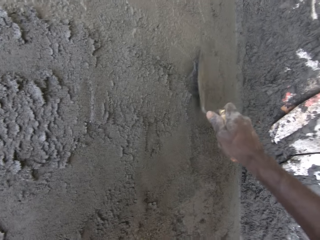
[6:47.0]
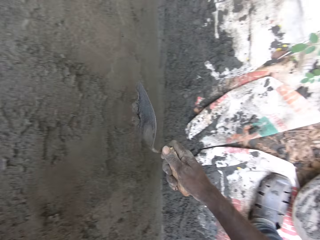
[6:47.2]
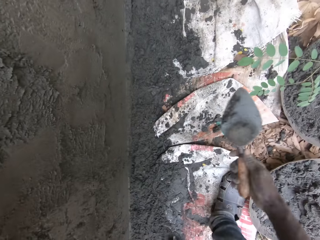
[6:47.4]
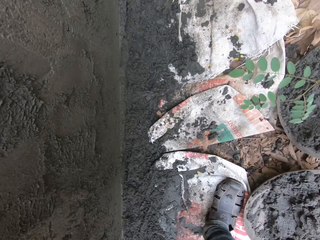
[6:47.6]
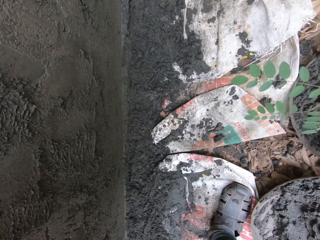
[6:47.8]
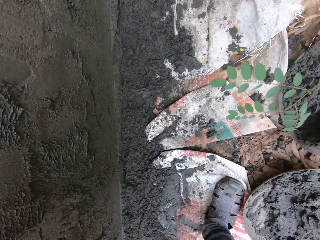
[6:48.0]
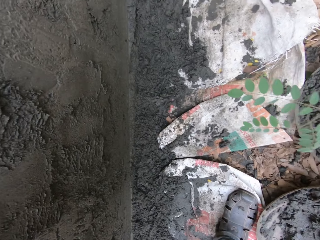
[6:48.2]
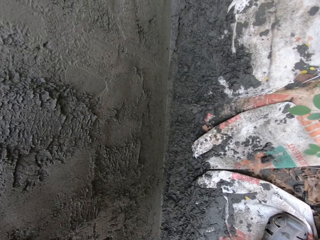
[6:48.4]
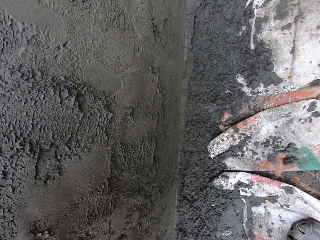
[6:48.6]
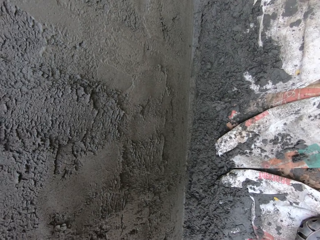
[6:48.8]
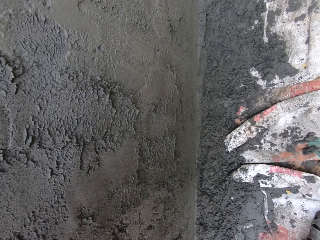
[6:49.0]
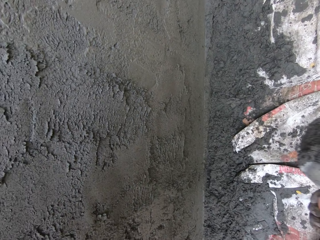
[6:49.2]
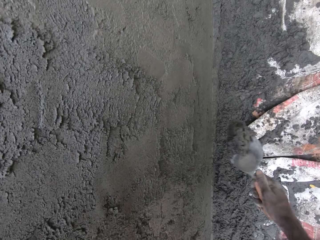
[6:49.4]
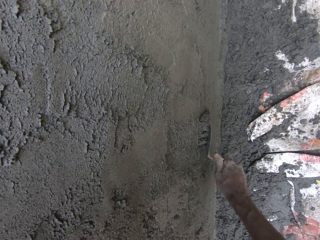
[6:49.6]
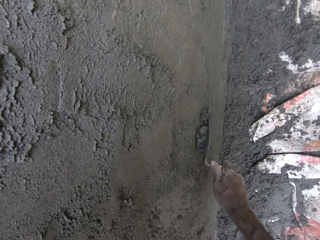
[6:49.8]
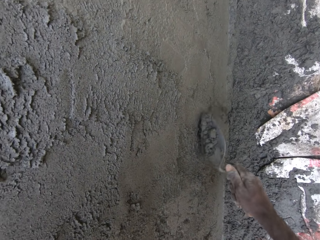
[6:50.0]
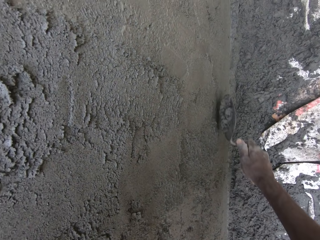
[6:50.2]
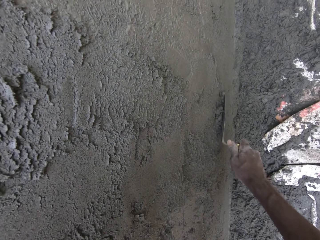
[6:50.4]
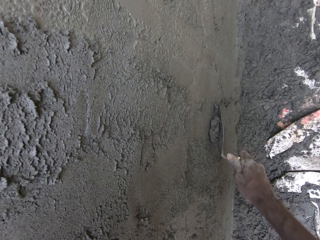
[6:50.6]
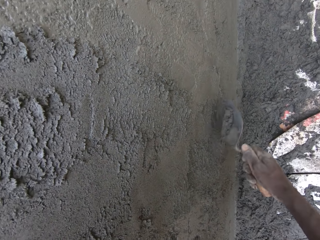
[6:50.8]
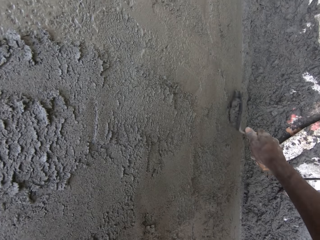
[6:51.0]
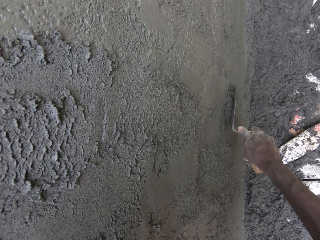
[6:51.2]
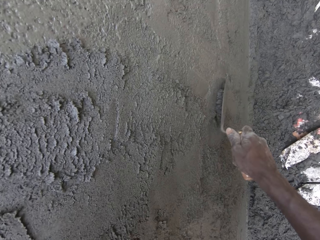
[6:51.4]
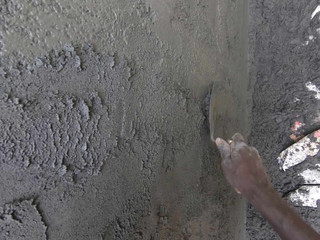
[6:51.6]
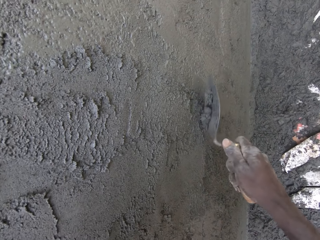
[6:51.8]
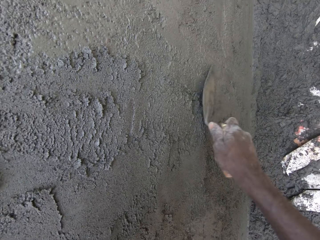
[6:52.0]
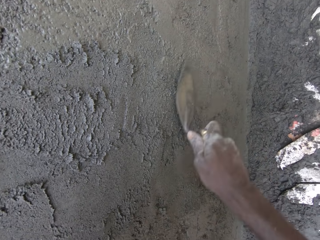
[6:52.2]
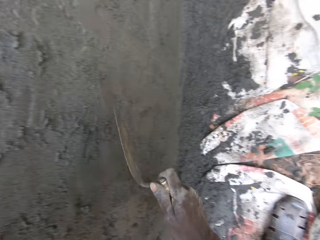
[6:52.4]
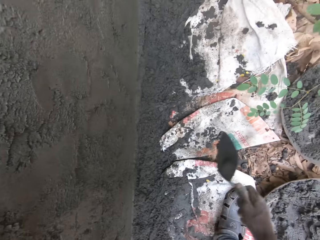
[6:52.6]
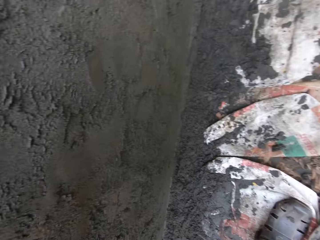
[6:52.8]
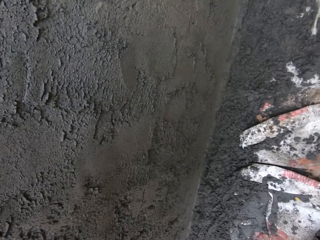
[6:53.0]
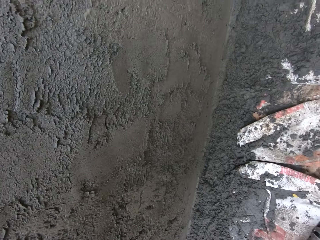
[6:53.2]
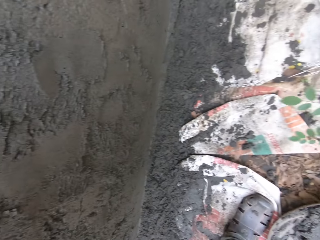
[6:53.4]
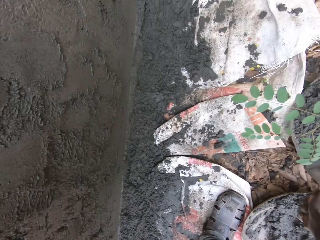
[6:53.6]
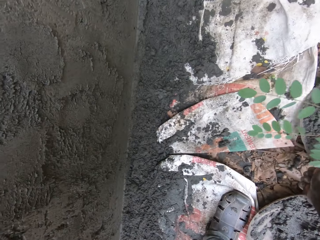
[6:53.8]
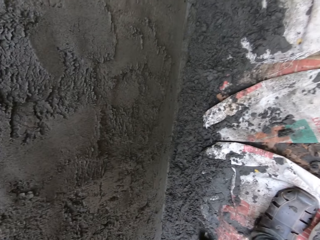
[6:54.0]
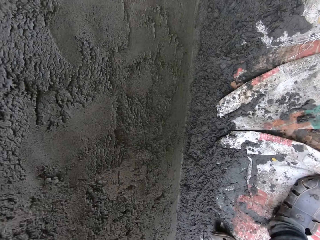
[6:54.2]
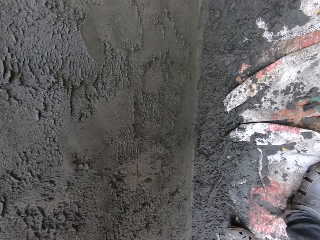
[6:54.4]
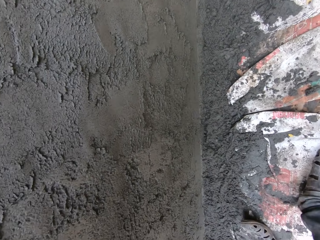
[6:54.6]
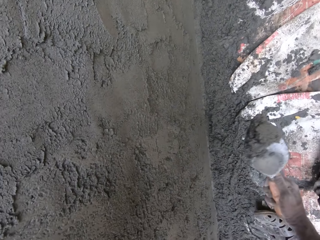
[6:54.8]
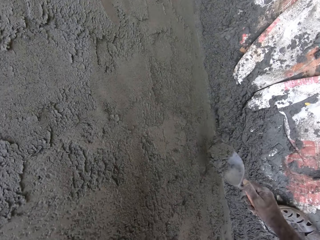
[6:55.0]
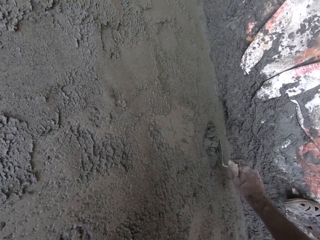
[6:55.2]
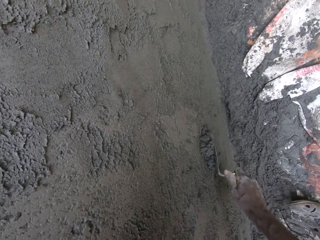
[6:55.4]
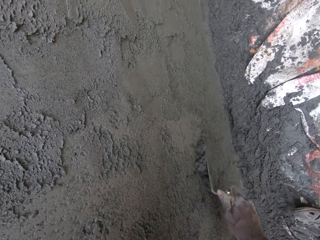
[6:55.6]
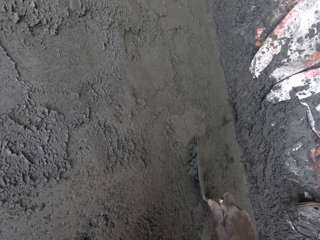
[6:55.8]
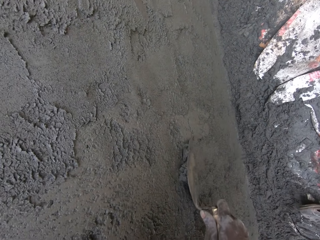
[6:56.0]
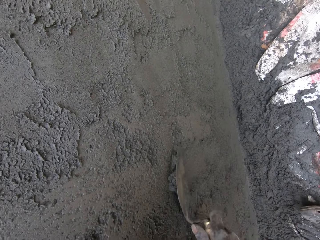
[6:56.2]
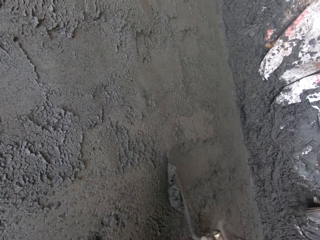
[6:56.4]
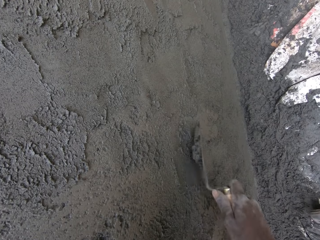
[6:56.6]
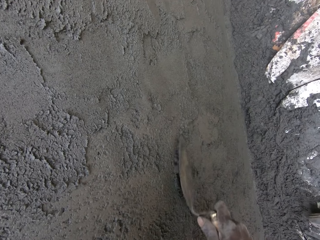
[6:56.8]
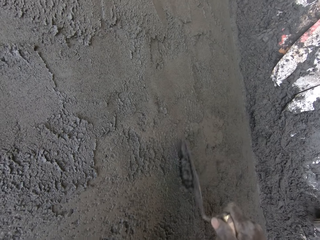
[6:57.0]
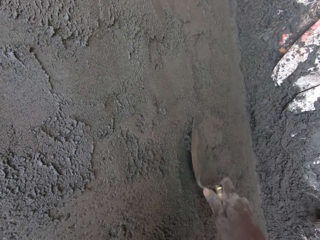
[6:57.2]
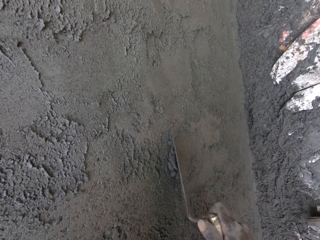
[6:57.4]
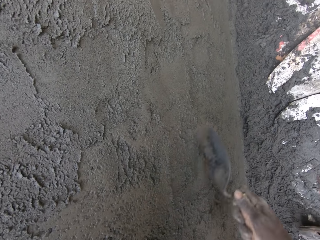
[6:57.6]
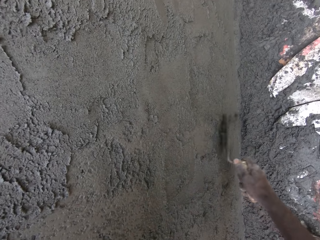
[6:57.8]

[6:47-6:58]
The camera wearer collects the plaster with the wooden trowel with his right hand. He spreads some cement on the wall with the wooden trowel in his right hand. He packs cement from the pan with the wooden trowel in his right hand. He spreads the cement on the wall with the wooden trowel in his right hand.

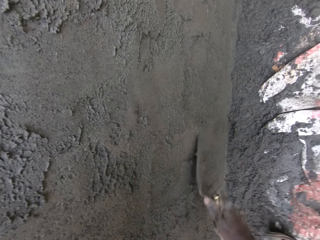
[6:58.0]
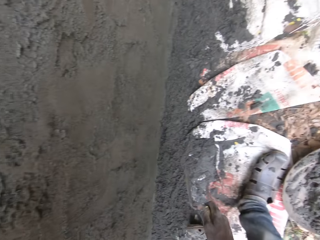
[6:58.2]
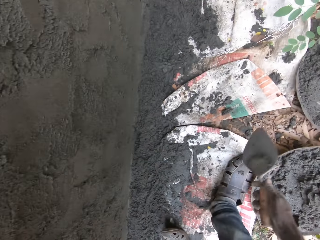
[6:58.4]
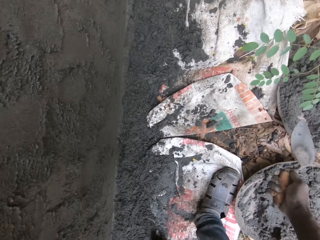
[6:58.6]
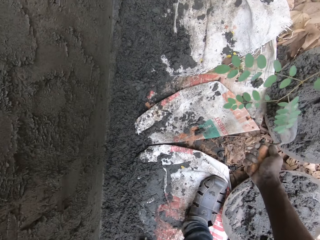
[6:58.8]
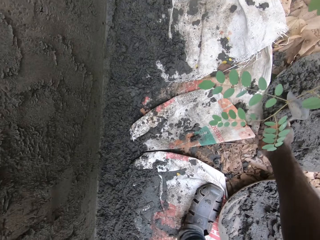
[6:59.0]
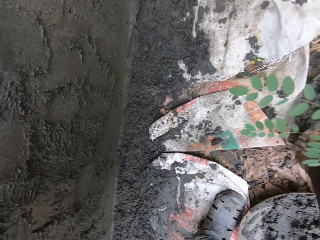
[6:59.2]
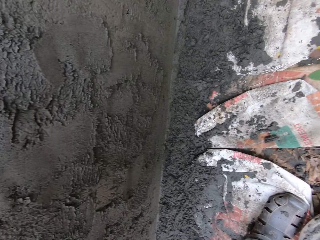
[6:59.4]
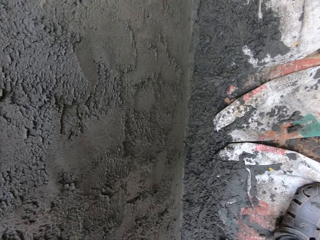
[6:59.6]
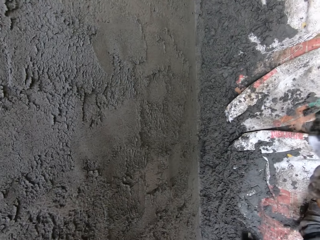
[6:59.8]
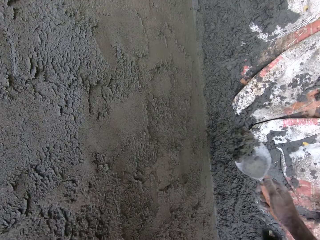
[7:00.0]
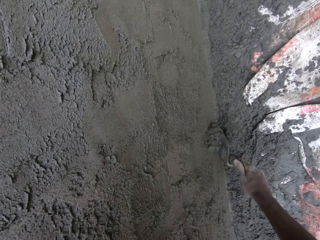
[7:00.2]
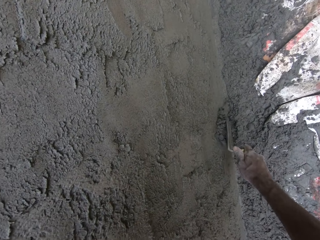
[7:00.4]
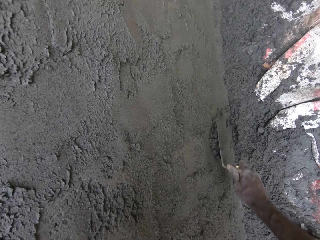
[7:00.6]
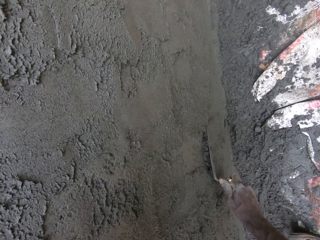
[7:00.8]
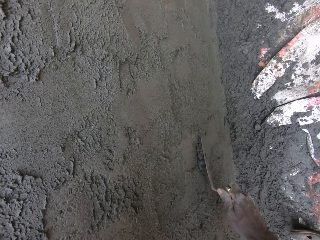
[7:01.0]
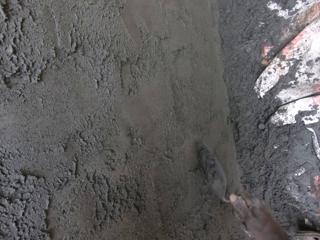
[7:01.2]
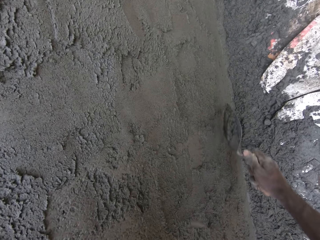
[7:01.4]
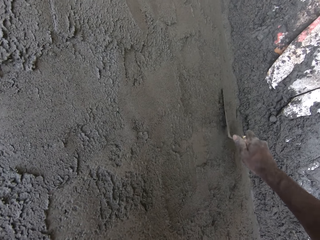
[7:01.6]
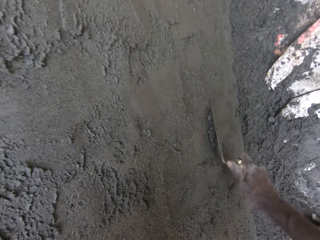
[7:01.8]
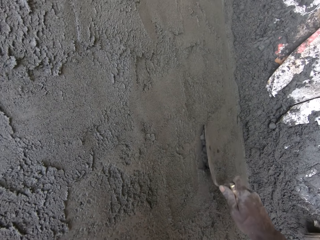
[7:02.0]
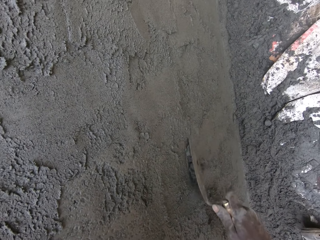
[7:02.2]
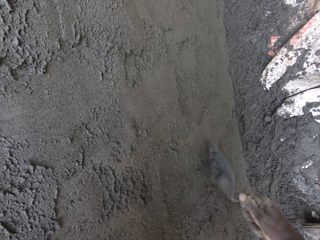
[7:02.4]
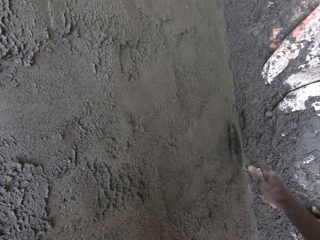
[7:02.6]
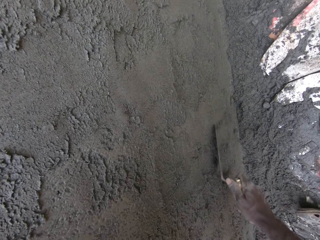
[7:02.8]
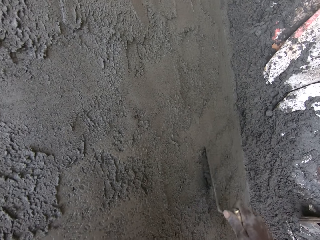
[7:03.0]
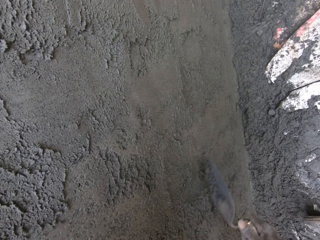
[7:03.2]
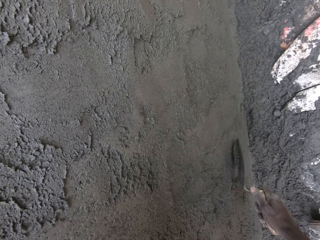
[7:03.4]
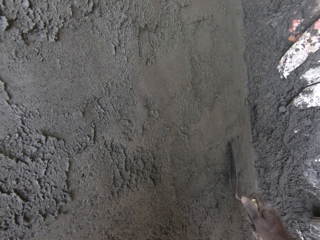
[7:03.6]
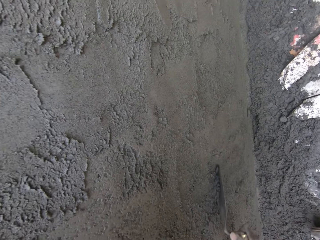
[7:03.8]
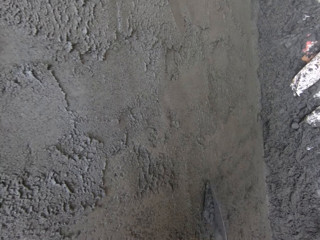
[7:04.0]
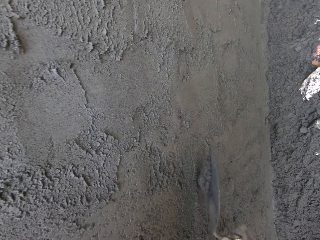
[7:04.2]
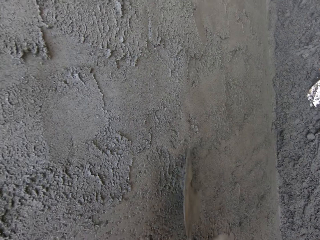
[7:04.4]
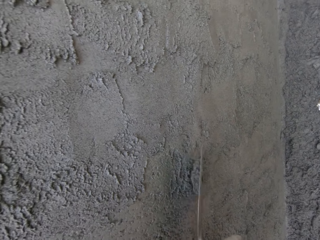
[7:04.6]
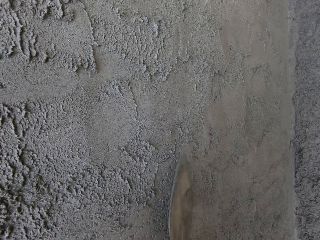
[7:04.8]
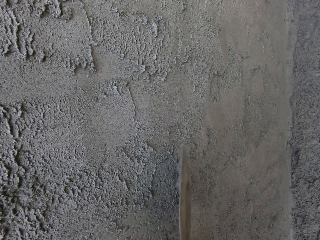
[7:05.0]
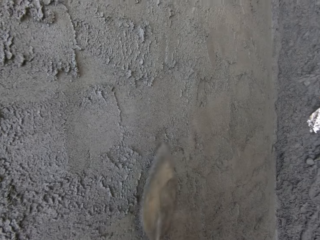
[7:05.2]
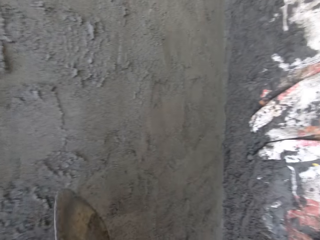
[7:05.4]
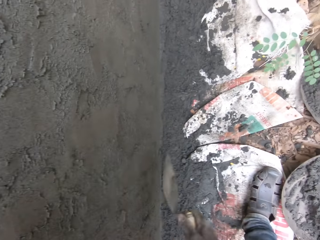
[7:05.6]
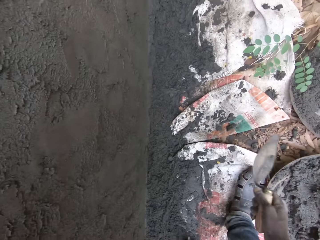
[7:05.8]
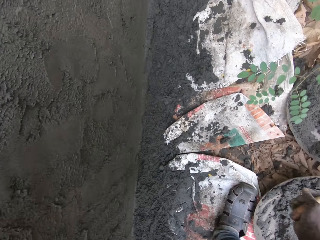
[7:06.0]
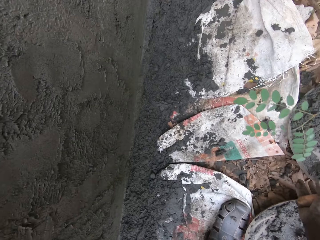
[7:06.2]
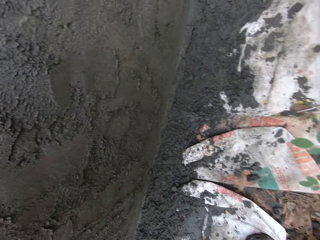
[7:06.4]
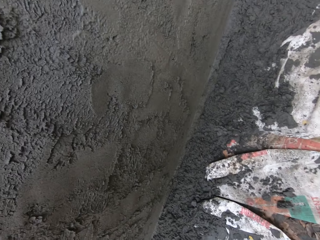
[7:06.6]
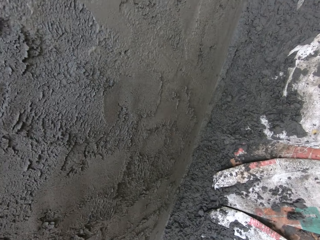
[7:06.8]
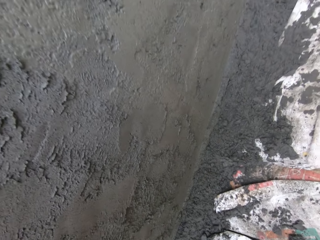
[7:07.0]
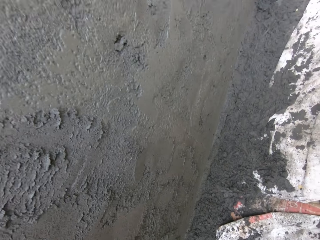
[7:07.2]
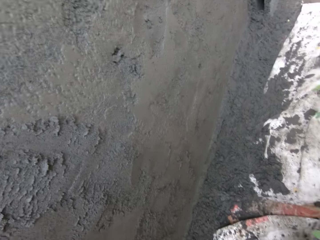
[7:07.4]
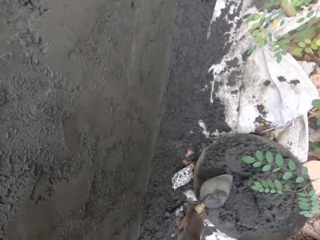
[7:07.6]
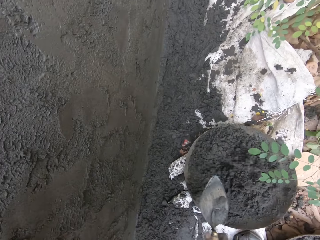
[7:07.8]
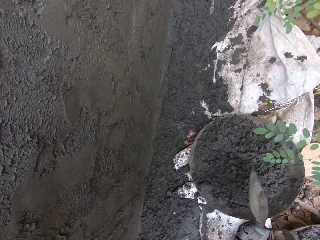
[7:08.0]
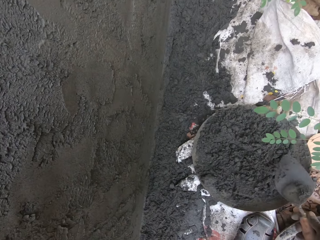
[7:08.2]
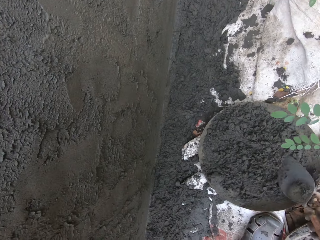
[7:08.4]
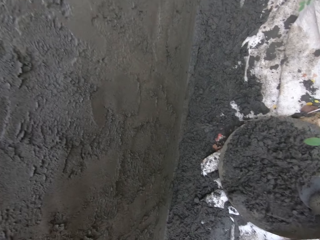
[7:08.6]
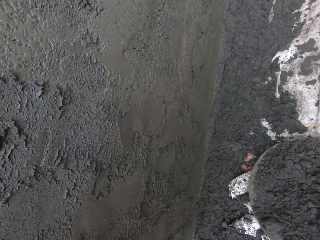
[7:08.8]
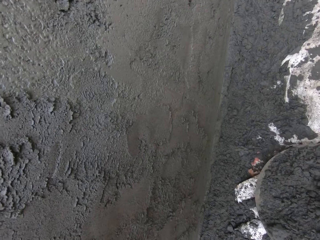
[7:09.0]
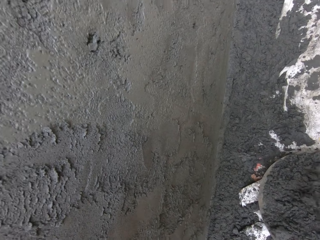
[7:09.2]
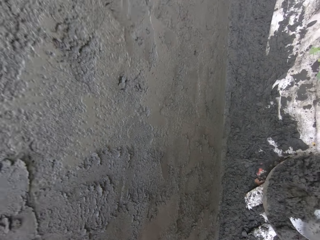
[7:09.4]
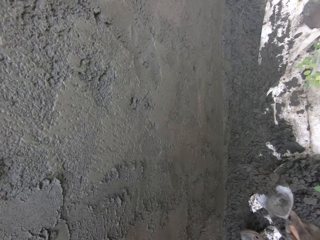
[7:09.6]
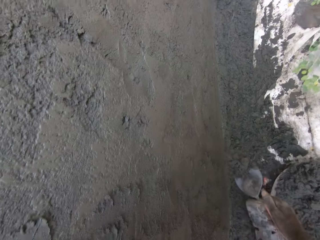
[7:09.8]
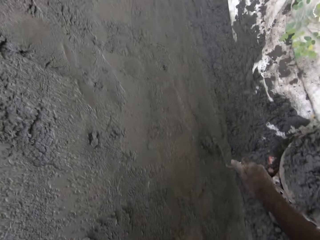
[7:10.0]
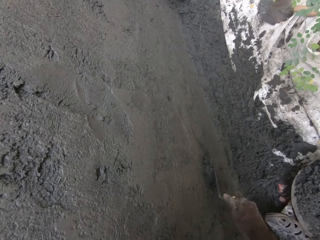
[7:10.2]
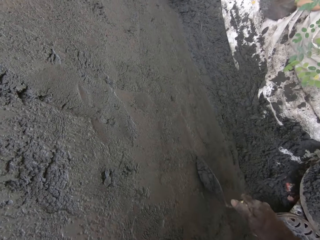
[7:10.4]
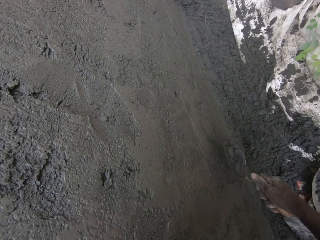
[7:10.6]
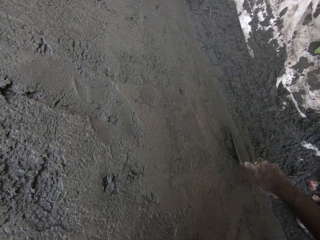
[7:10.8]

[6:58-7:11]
The camera wearer packs cement from the pan with the wooden trowel in his right hand. He spreads the cement on the wall with the wooden trowel in his right hand. He picks the pan from the ground with his right hand. He drops the pan on the ground with both hands. He pulls the basin with his right hand. He packs cement from the pan with the wooden trowel in his right hand. He spreads the cement on the wall with the trowel in his right hand.
